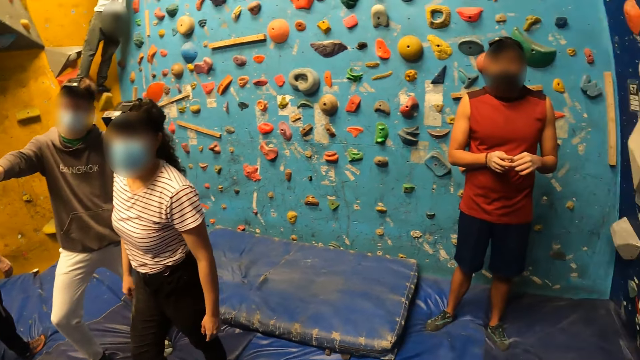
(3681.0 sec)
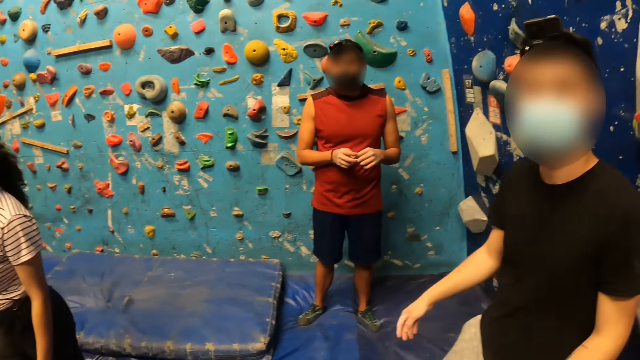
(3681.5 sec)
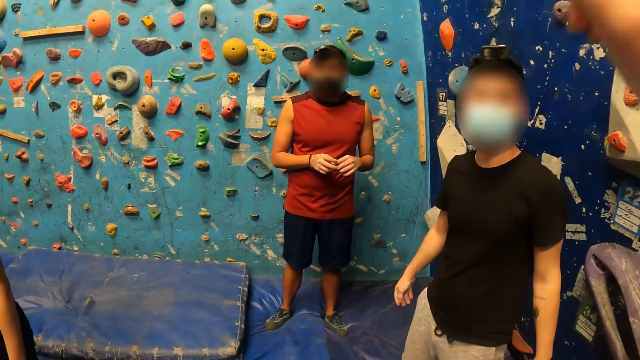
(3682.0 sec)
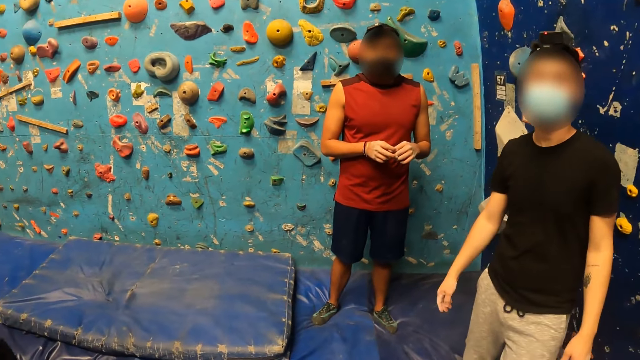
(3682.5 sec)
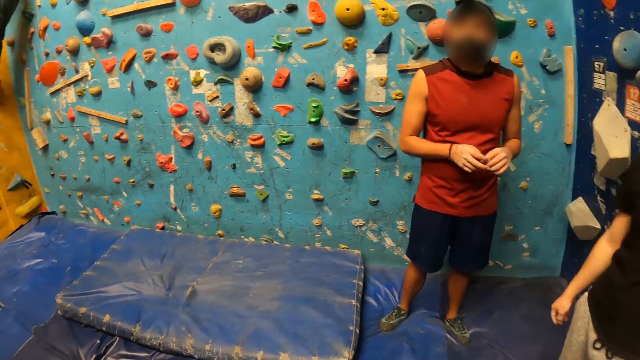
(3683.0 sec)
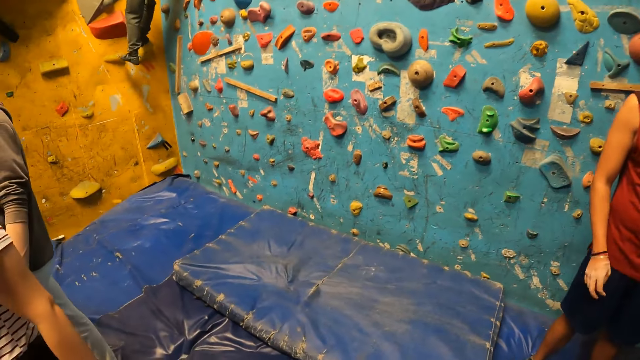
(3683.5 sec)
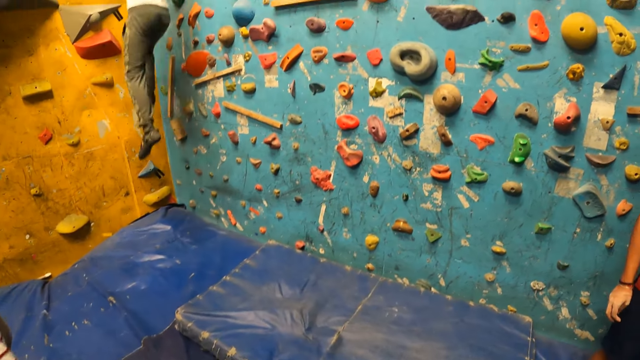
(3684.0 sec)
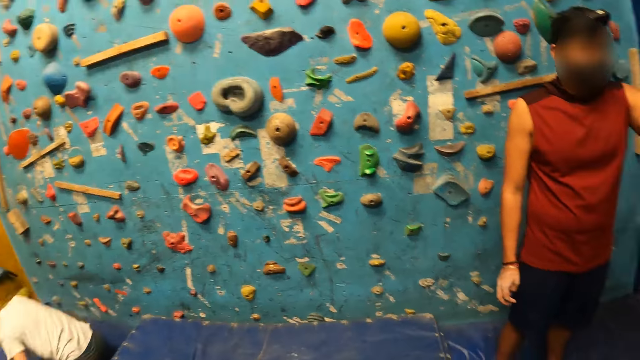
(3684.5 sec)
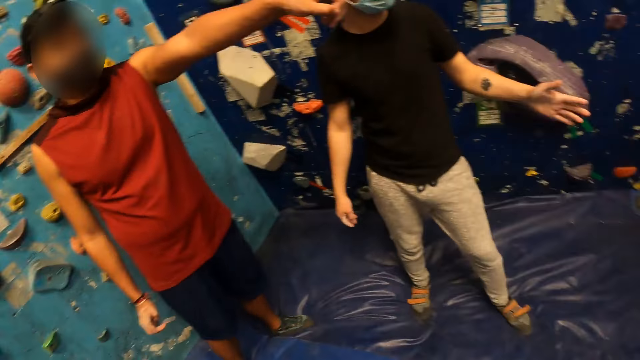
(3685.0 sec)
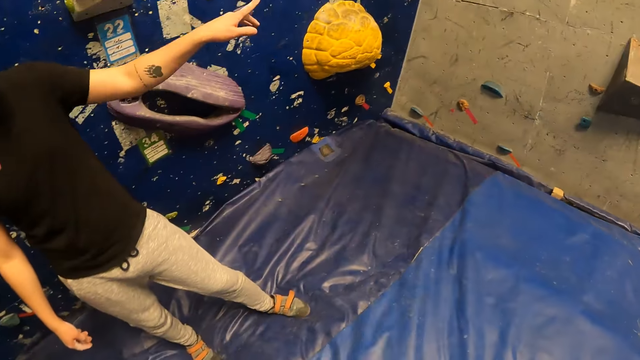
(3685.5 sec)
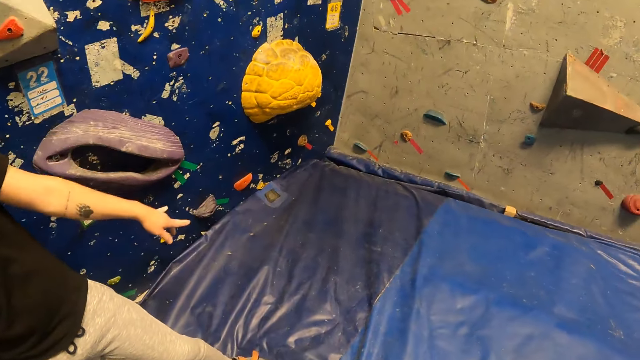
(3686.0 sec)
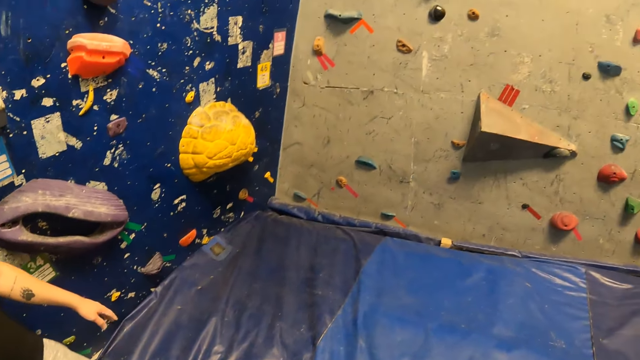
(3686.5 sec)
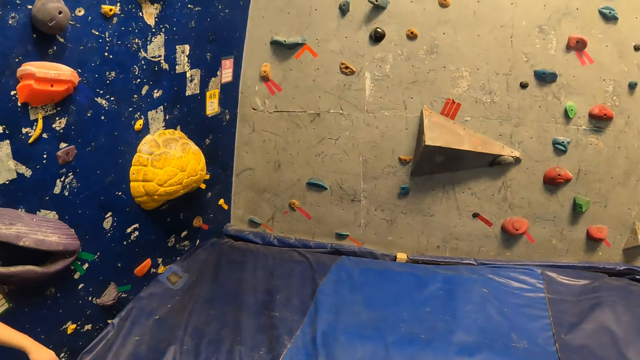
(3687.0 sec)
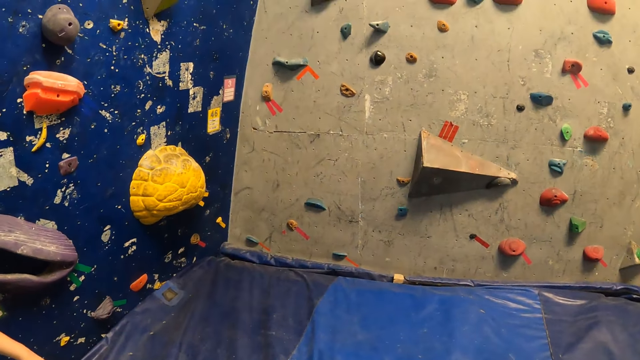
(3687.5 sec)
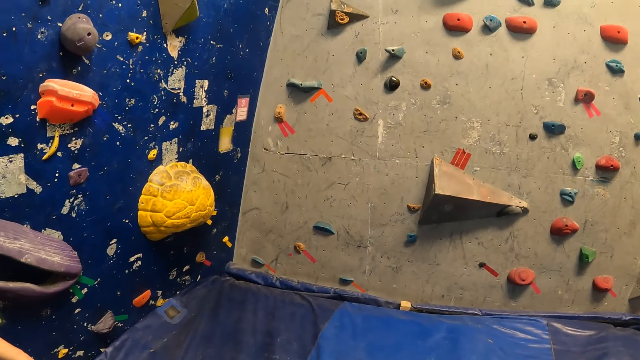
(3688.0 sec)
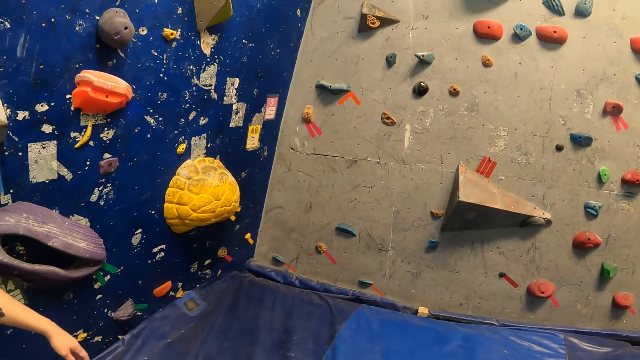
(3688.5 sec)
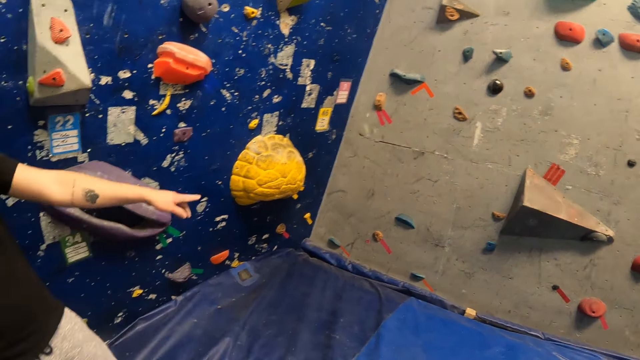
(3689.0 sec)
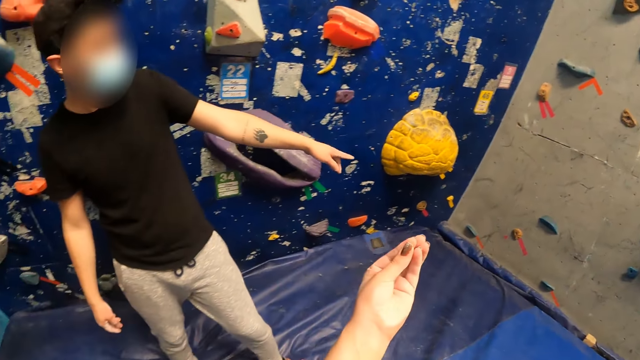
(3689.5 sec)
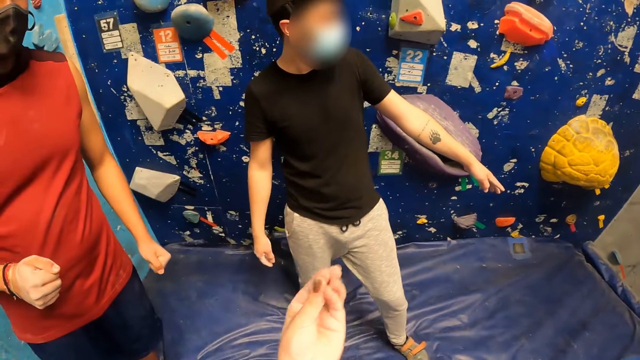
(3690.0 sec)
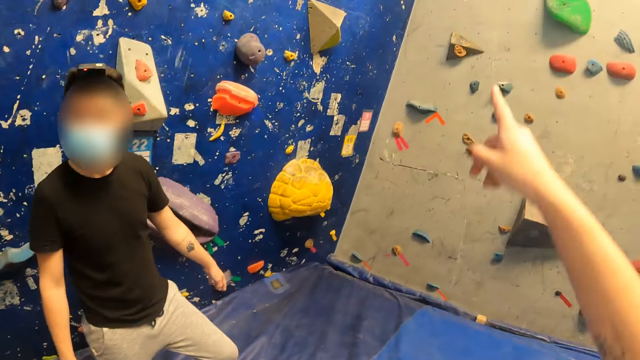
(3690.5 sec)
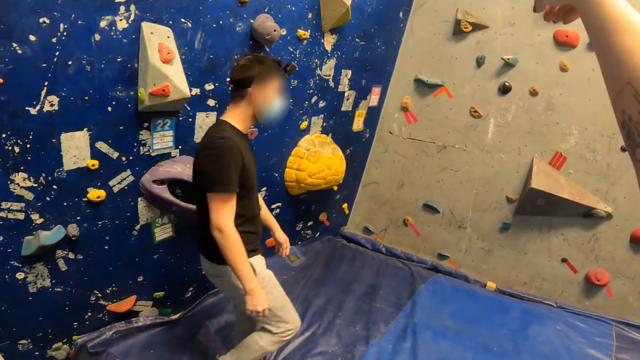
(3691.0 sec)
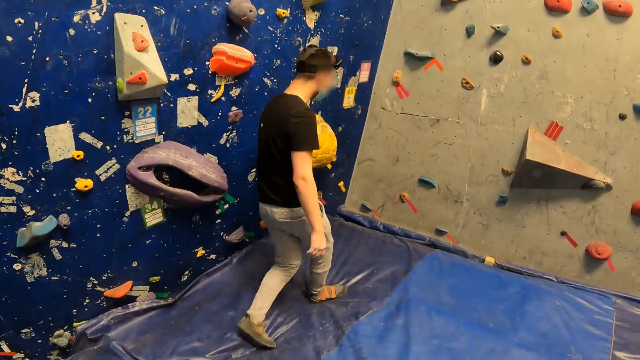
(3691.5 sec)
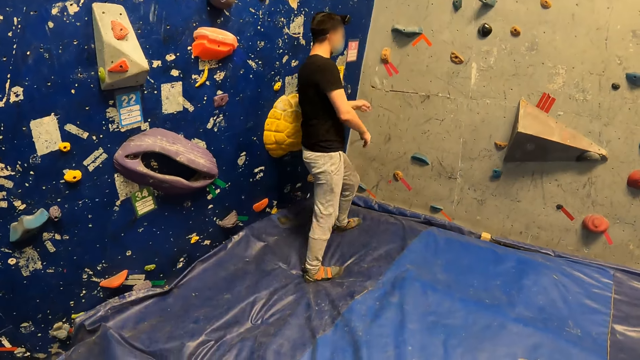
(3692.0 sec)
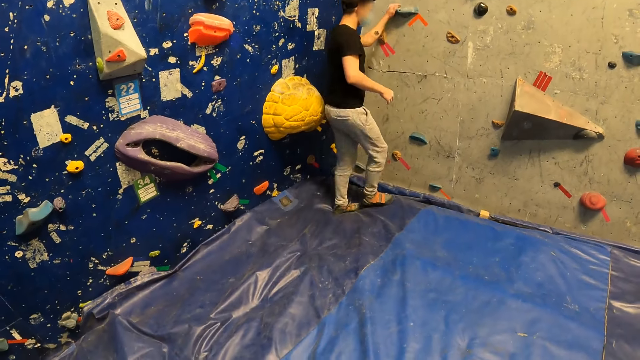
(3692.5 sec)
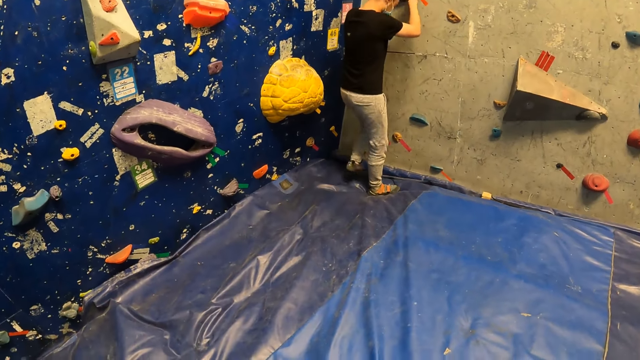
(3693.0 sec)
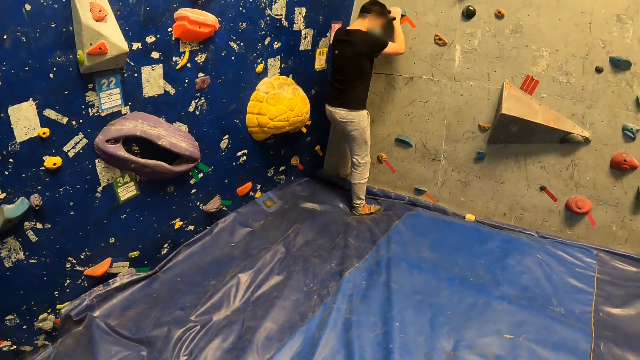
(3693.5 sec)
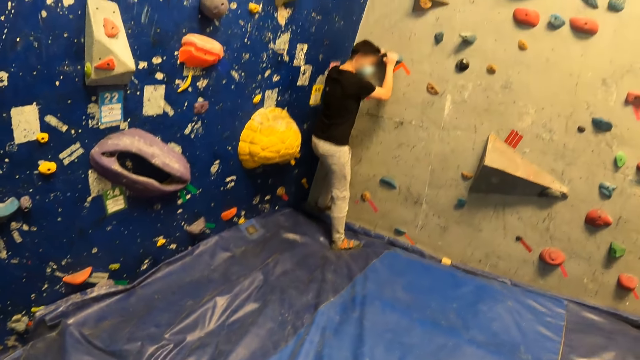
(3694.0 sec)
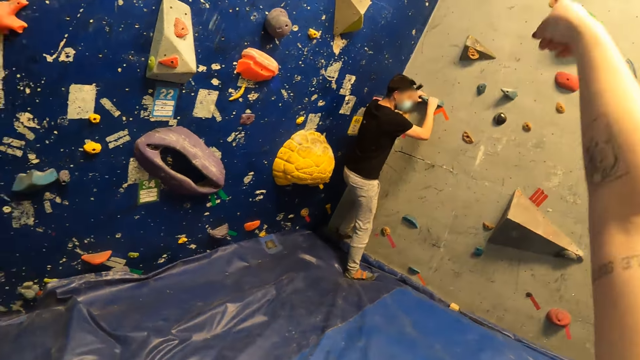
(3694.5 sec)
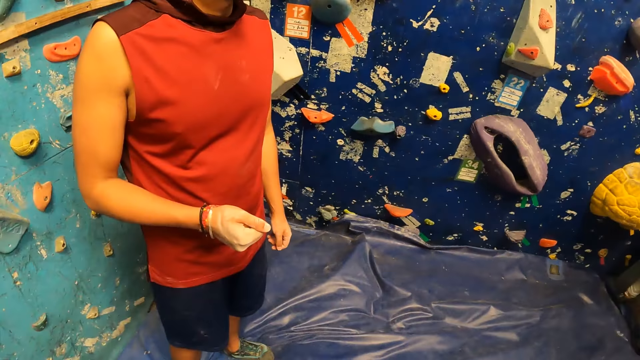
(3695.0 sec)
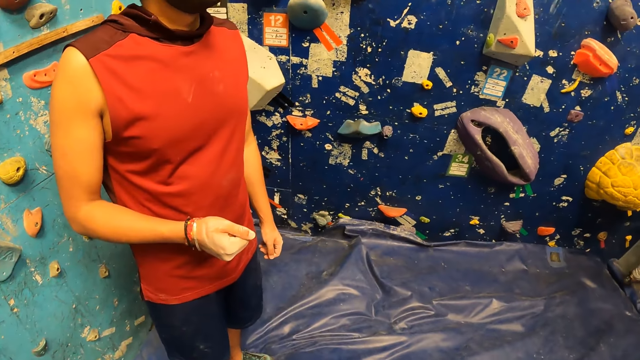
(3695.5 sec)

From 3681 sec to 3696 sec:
The camera wearer interacts with a man. A person jumps down the wall. Another person points at the wall. The man points at the wall. The camera wearer looks at the wall. The man walks in the room and climbs some rocks on the wall.

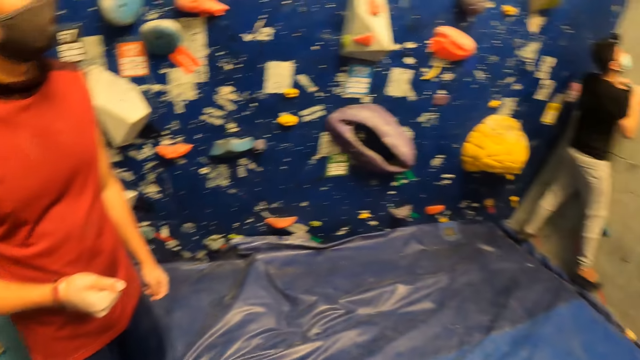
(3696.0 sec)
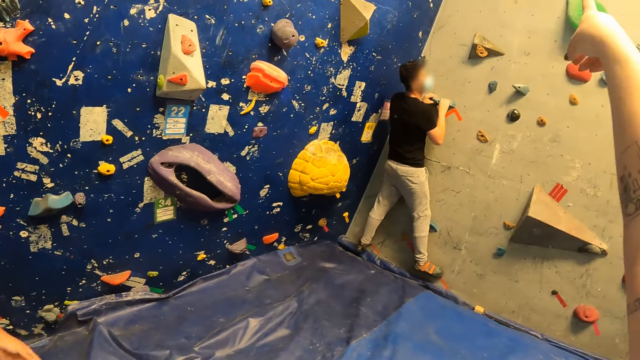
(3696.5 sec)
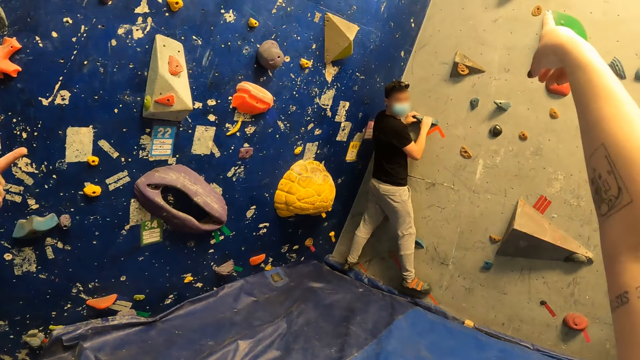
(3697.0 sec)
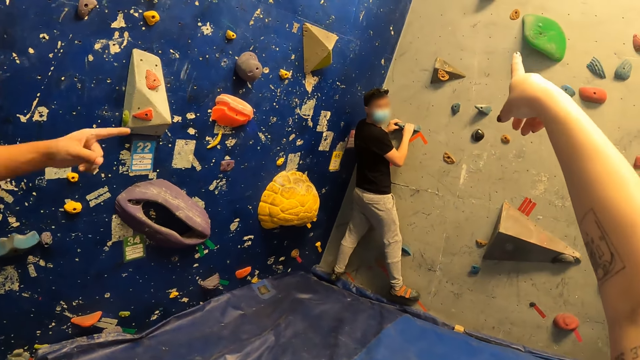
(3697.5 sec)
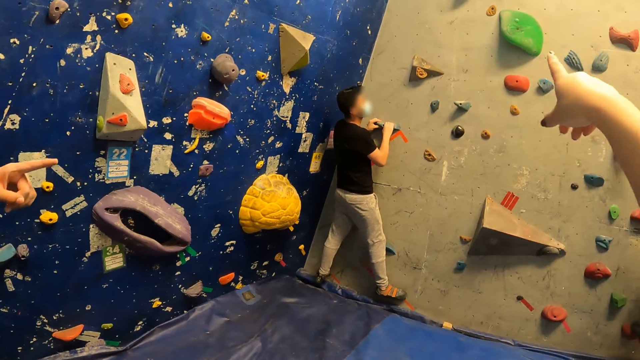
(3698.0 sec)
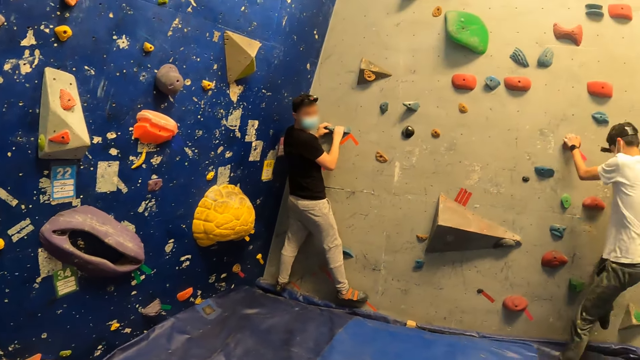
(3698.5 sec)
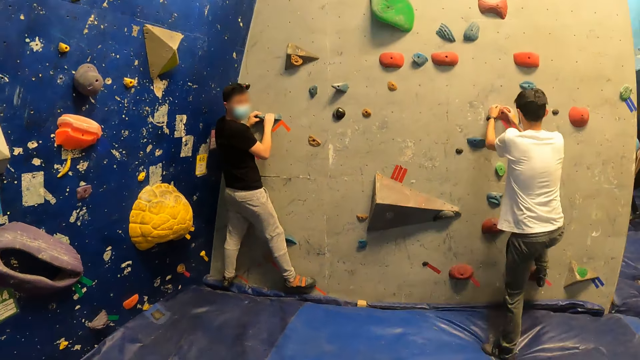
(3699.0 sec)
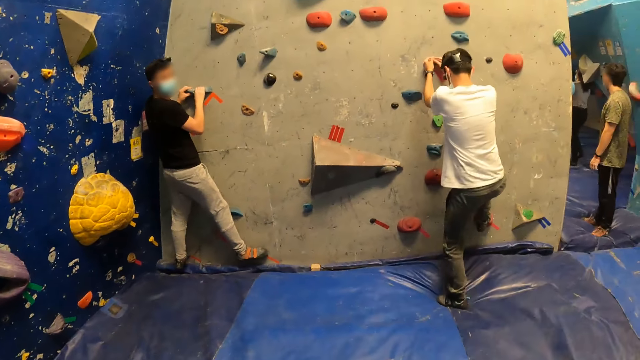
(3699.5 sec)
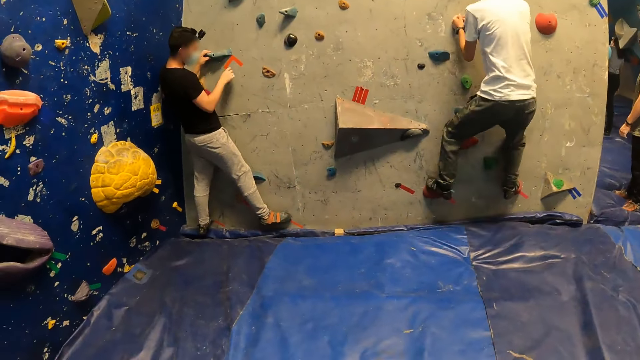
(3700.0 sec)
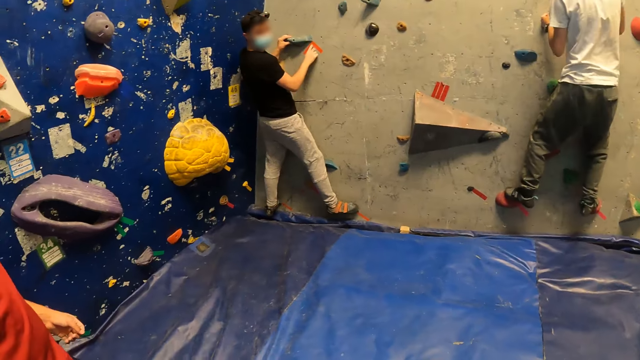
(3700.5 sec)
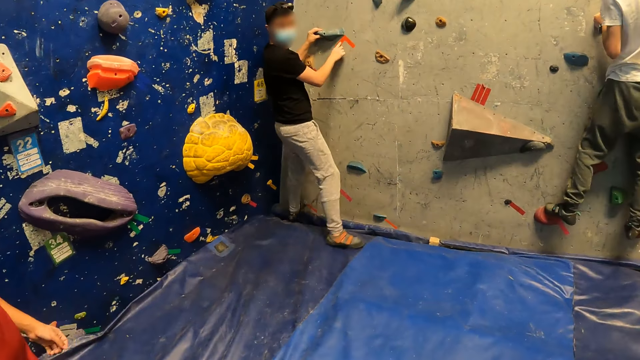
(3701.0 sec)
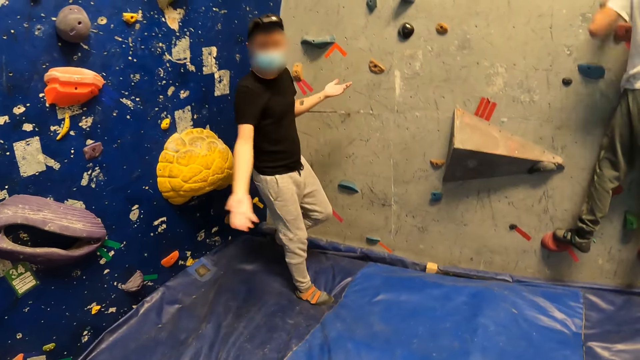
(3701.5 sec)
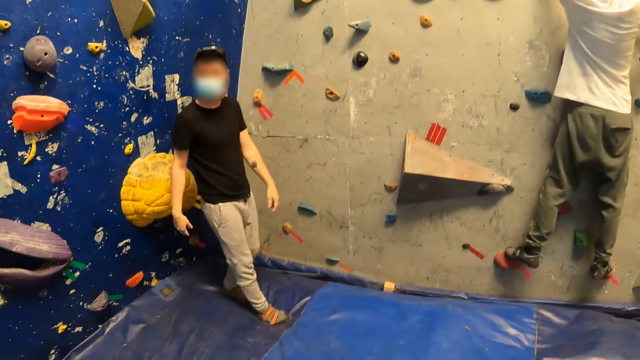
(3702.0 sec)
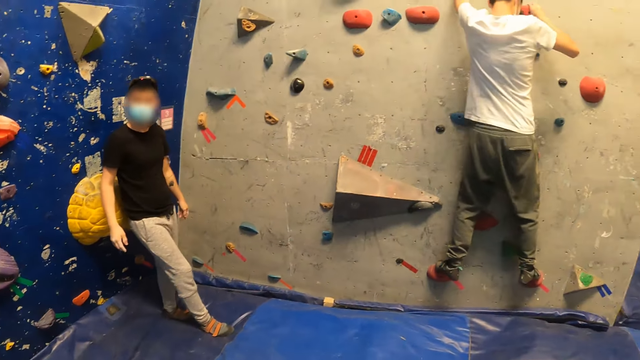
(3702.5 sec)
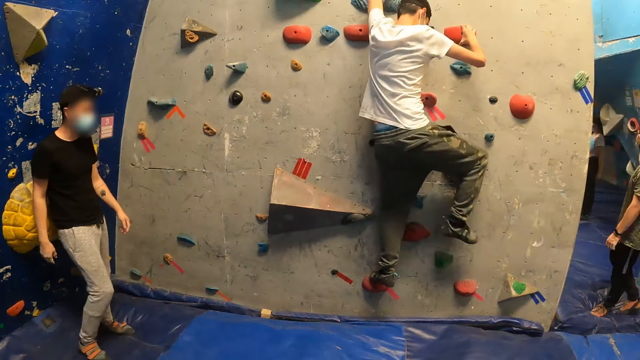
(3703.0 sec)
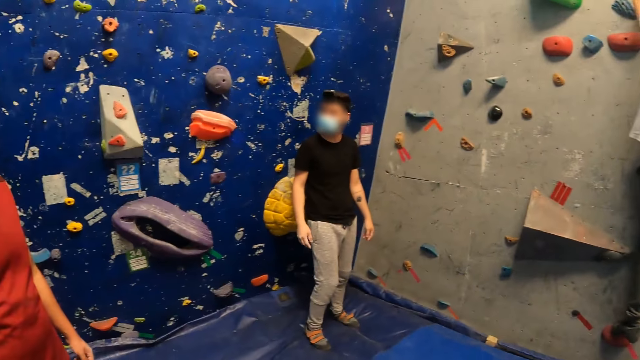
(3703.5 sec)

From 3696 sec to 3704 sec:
The camera wearer interacts with a man. A person interacts with the man. Another man climbs the rocks on the wall. The camera wearer looks round the room. The first man steps down from the rocks on the wall.
